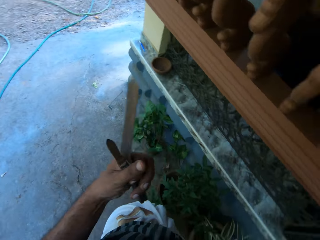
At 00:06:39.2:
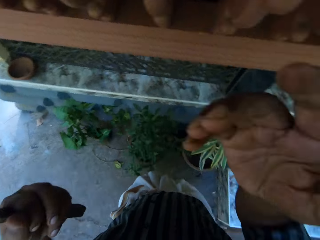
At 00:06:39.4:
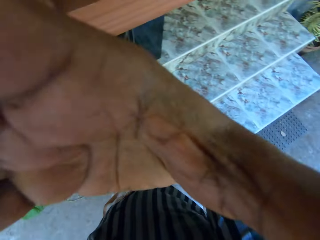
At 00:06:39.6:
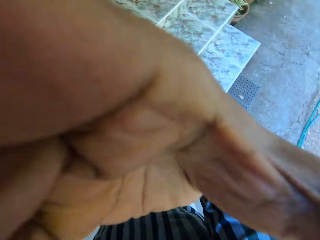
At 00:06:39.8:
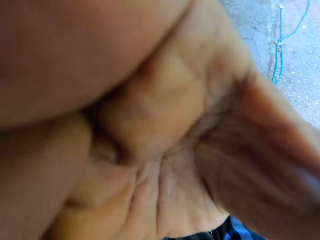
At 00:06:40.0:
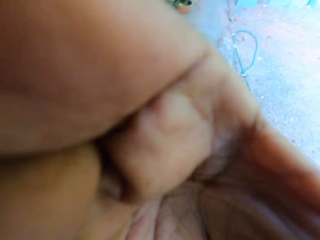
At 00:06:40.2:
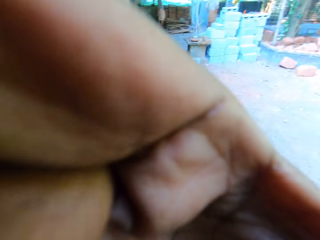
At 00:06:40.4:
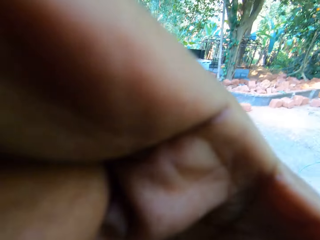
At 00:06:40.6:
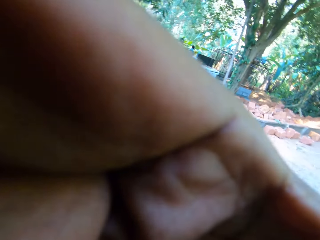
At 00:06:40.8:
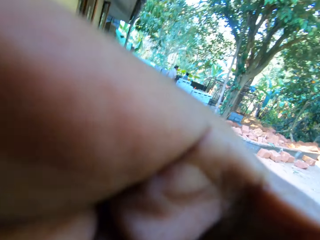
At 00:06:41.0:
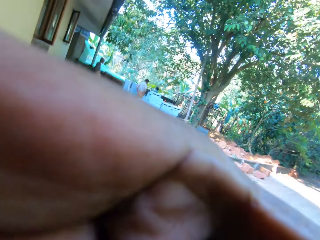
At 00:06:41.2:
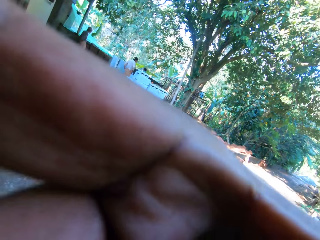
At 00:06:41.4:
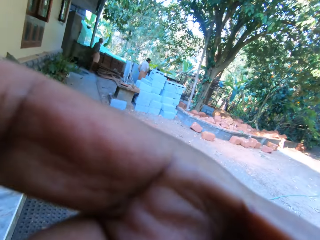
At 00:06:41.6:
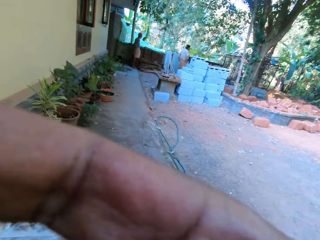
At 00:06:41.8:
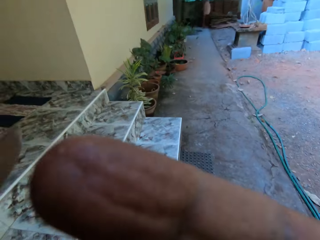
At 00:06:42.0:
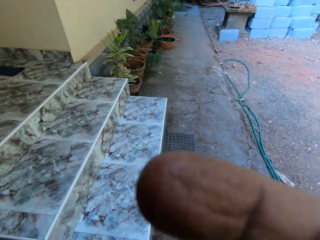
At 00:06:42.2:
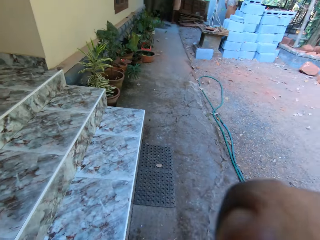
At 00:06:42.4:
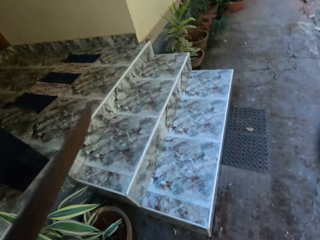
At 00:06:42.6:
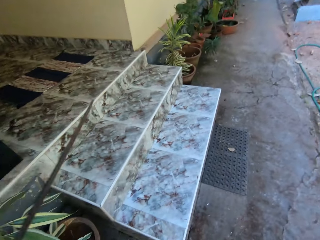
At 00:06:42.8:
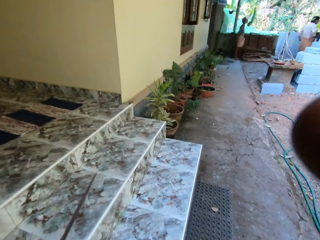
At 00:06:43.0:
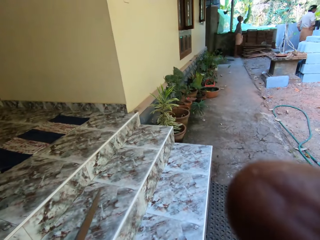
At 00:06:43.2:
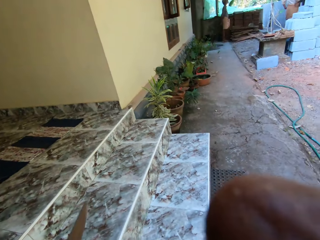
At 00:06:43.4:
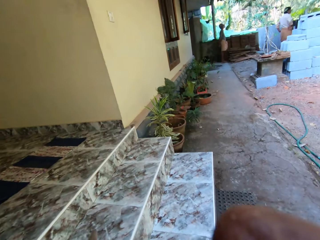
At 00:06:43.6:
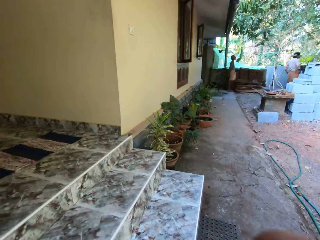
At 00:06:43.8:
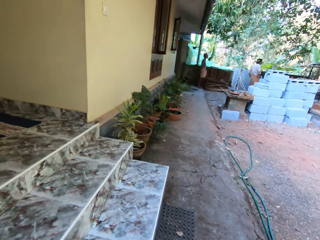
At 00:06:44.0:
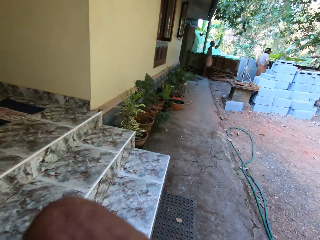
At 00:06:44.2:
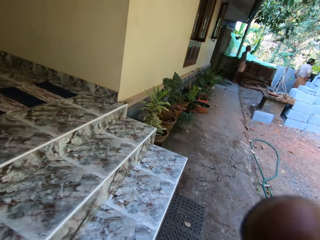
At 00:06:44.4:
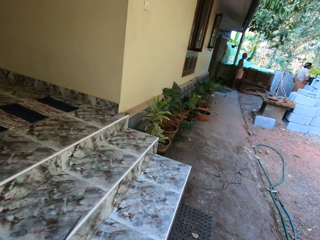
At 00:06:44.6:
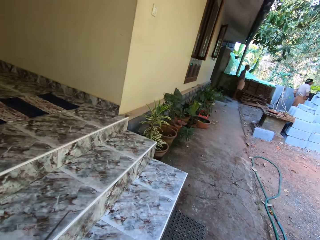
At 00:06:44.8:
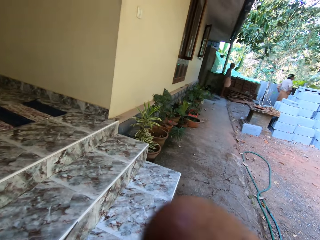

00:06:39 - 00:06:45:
The camera wearer adjusts the camera.

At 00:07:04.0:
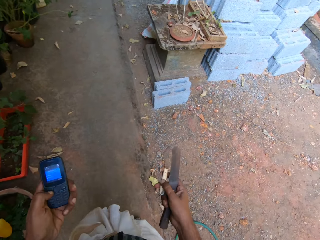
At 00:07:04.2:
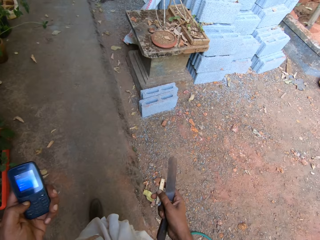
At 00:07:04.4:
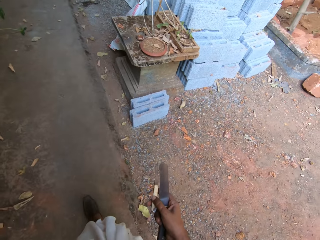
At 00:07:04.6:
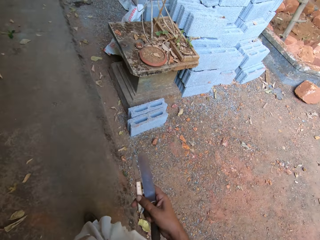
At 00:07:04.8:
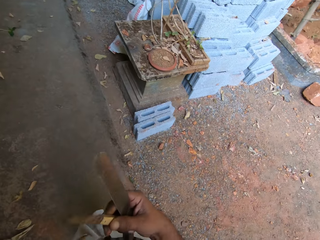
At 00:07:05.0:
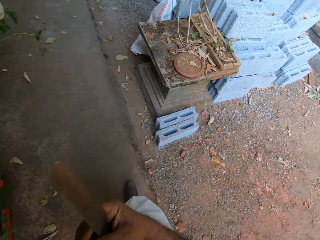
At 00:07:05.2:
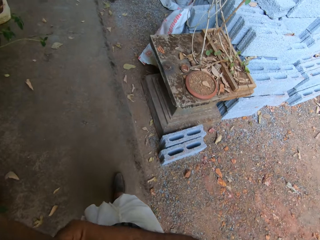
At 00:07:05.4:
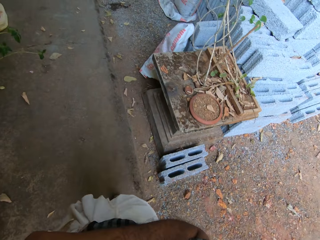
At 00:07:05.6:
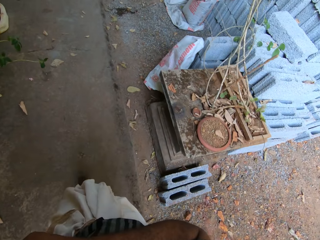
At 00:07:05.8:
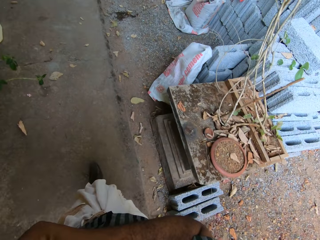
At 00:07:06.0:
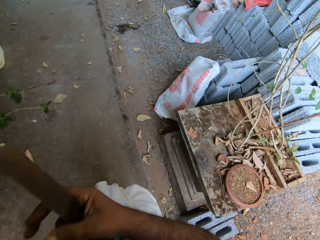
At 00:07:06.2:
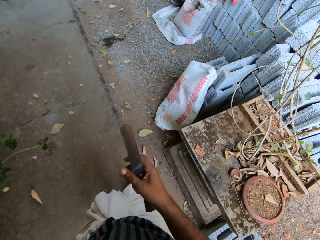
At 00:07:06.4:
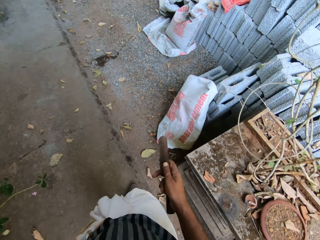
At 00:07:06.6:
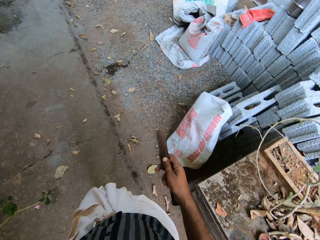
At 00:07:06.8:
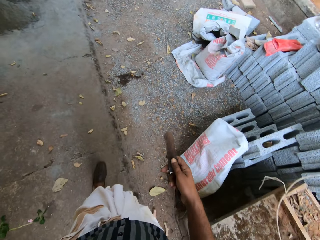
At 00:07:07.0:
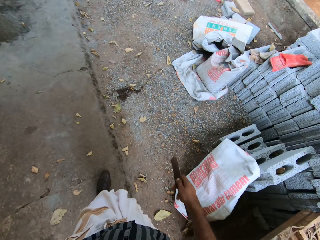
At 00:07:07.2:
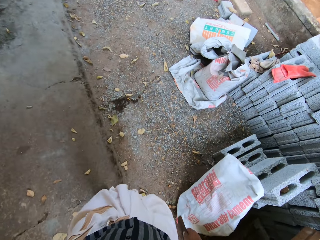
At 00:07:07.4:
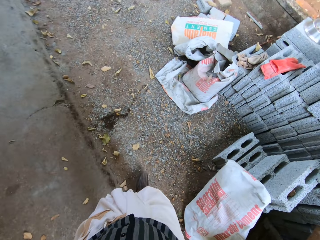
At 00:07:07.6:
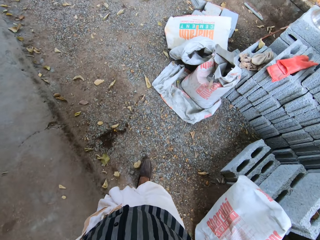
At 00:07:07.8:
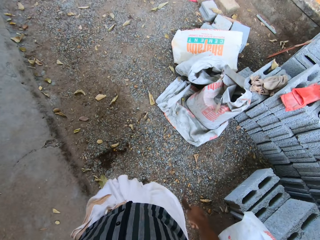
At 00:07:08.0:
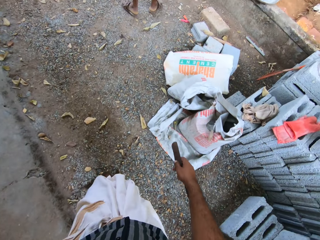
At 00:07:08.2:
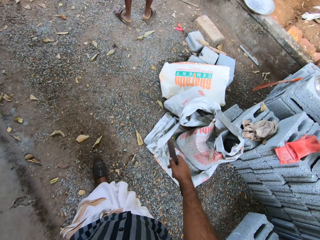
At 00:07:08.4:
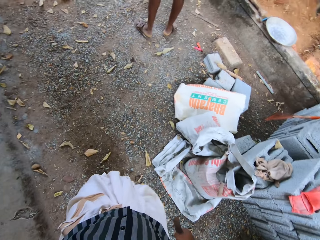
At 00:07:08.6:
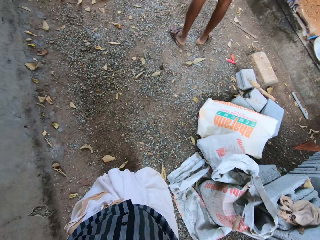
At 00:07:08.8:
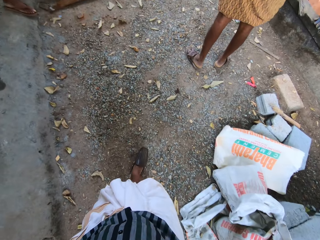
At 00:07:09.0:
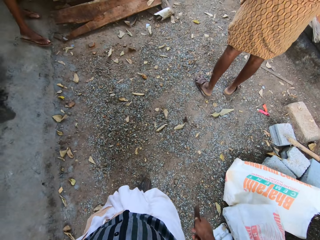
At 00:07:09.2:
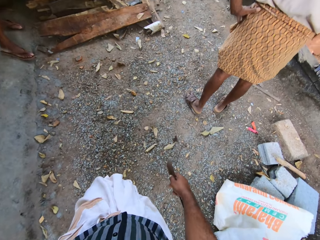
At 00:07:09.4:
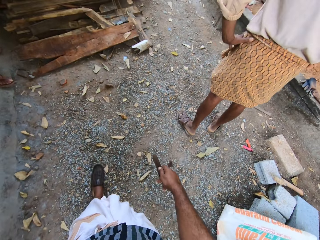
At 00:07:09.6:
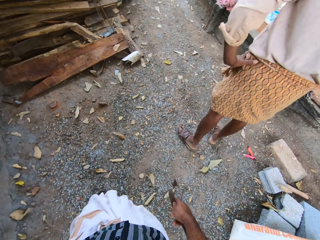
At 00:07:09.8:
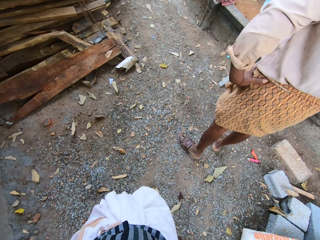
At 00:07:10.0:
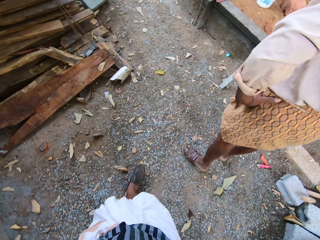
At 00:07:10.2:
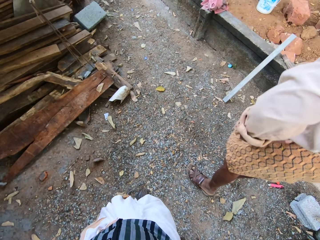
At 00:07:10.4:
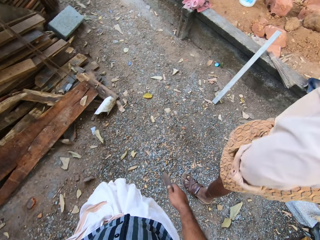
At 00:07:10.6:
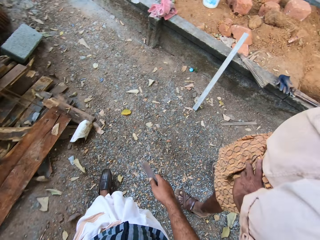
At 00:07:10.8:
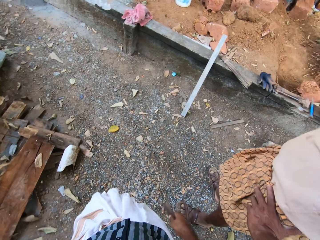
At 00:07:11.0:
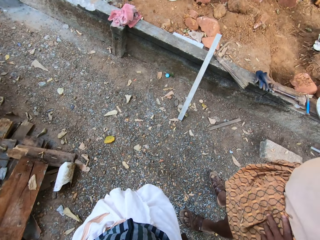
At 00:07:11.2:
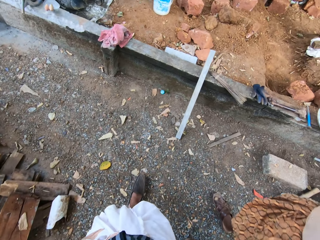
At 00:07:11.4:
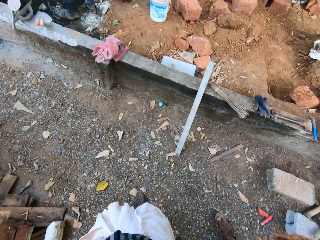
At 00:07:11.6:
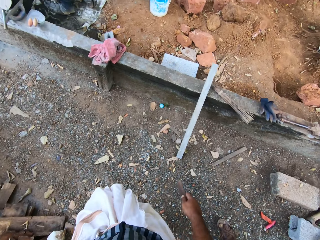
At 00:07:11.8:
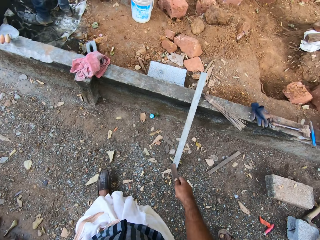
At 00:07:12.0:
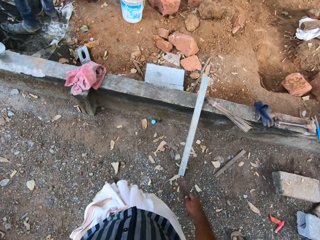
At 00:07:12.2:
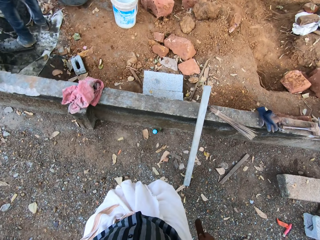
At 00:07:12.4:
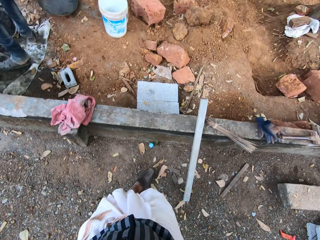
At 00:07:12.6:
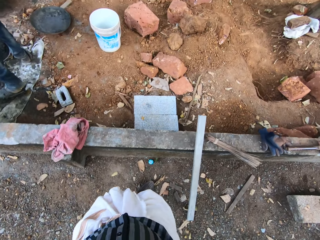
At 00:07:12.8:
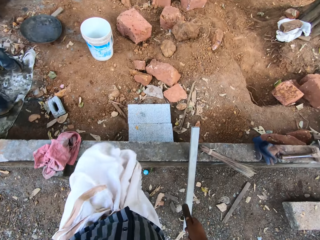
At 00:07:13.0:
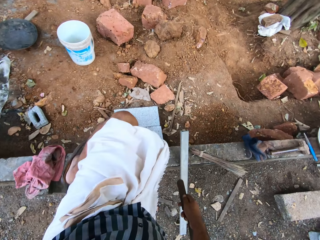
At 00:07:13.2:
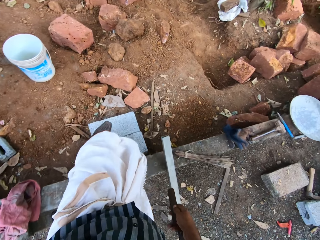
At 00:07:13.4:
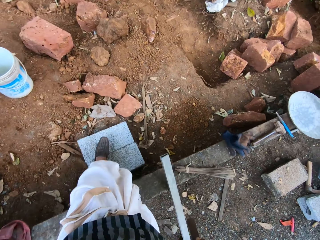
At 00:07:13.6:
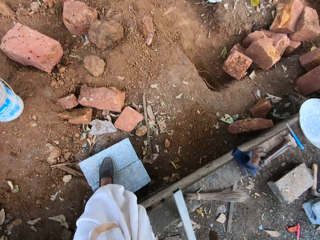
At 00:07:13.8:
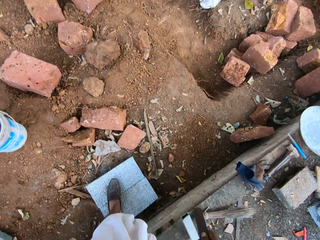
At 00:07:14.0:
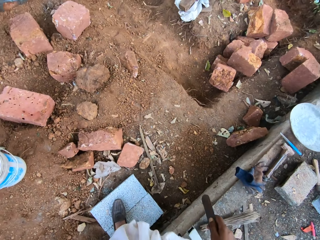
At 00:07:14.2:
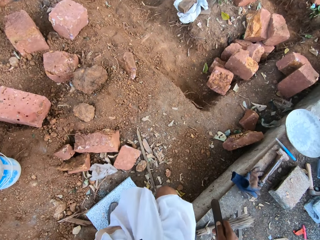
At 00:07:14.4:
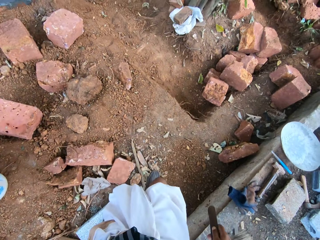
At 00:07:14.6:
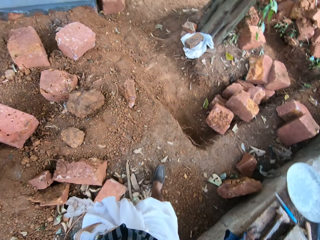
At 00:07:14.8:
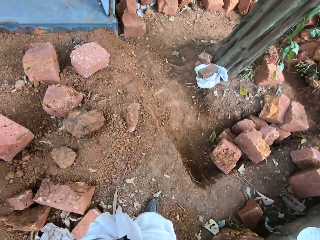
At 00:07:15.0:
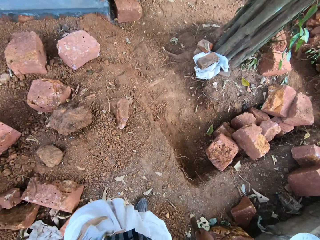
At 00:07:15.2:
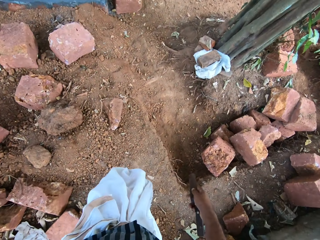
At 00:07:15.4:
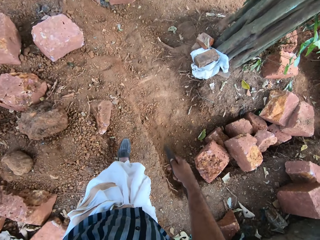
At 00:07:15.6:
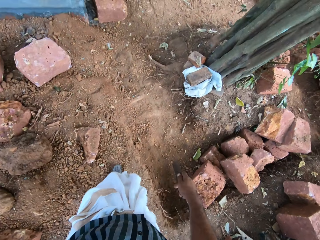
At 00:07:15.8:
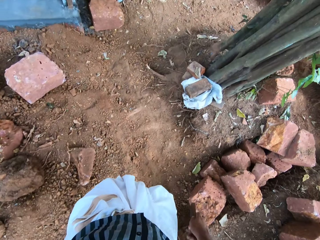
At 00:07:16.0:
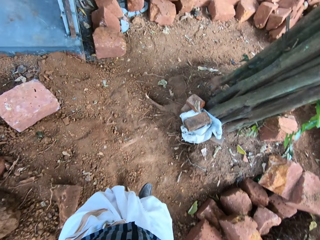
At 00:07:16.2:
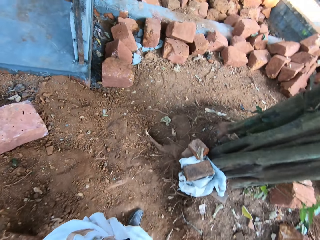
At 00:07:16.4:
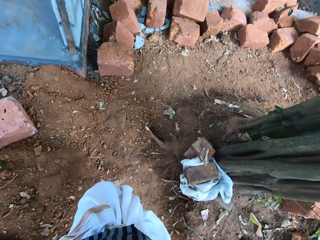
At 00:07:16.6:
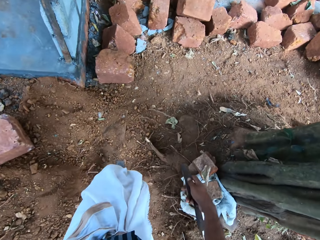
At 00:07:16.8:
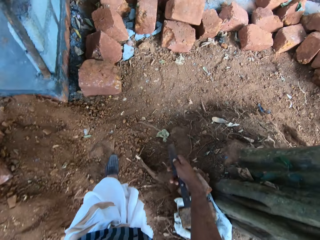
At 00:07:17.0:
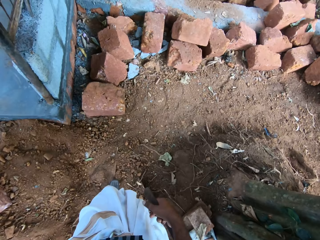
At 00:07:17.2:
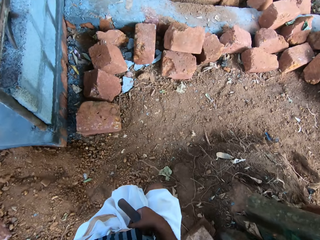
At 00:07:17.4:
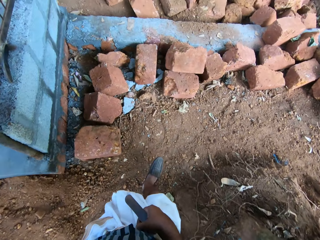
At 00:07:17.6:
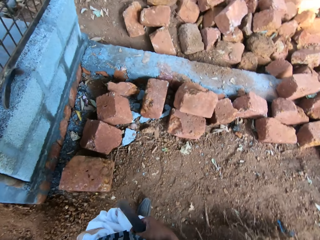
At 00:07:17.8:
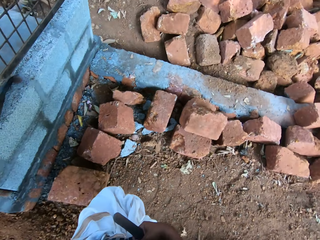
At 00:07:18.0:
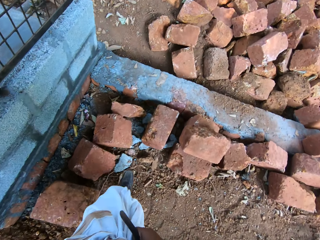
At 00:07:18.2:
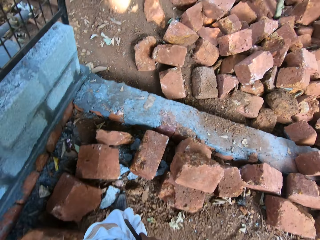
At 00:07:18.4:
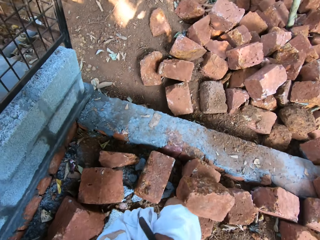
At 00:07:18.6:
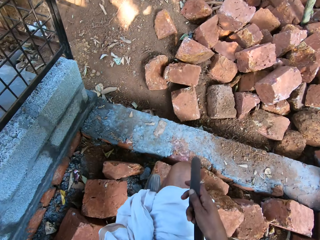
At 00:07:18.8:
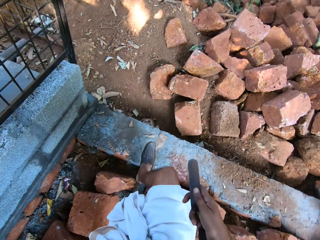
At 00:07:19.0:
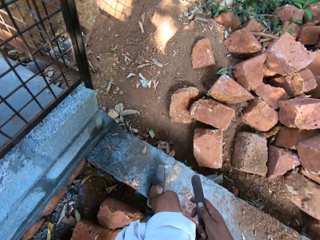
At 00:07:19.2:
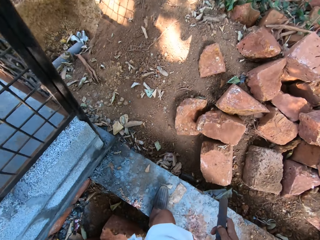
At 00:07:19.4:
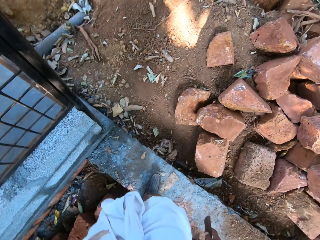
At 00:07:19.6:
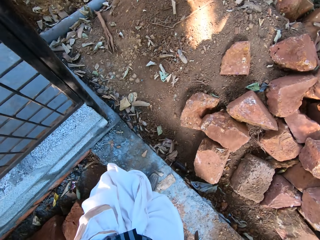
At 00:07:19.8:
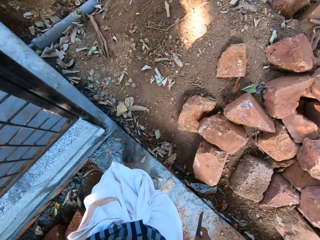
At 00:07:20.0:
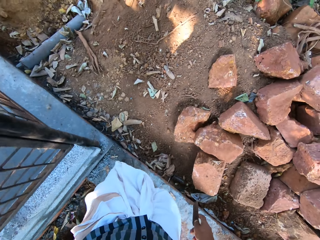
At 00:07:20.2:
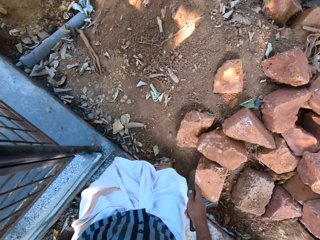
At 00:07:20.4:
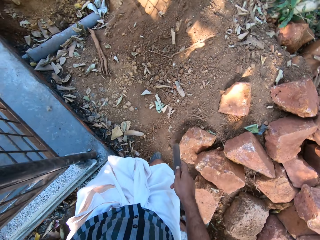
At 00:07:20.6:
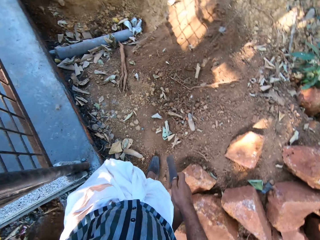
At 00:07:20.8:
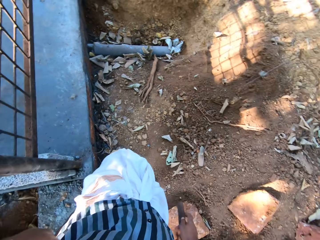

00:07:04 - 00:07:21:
The camera wearer receives the phone. They use the phone. They walk around the area.
